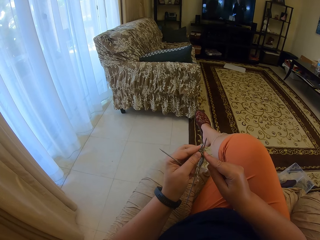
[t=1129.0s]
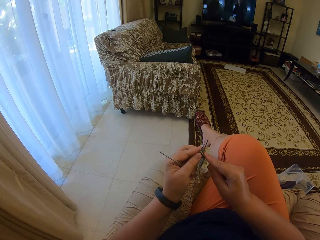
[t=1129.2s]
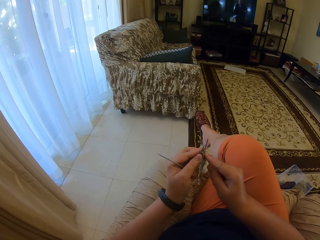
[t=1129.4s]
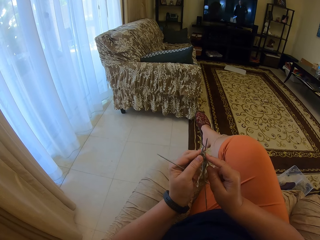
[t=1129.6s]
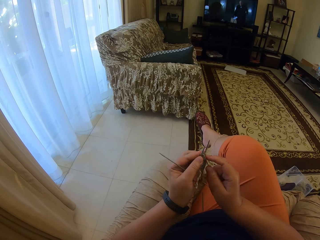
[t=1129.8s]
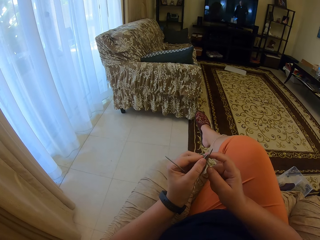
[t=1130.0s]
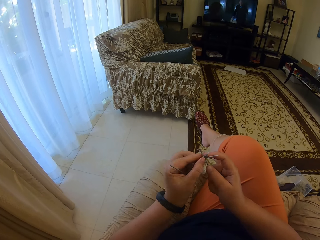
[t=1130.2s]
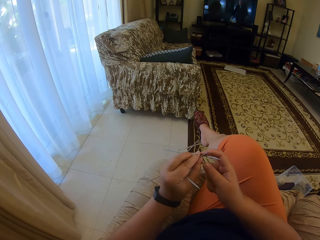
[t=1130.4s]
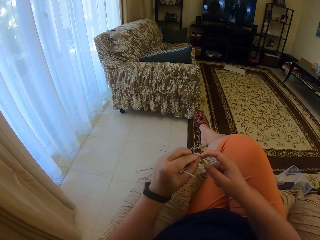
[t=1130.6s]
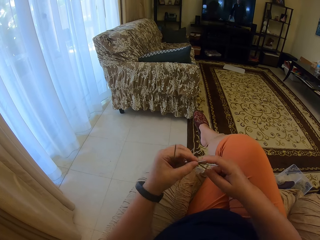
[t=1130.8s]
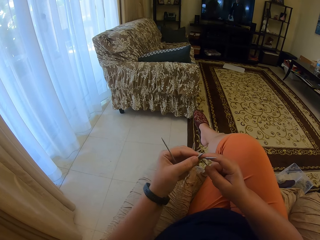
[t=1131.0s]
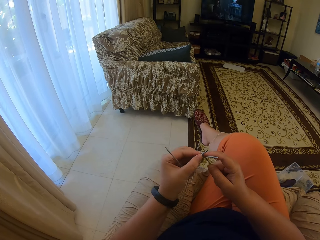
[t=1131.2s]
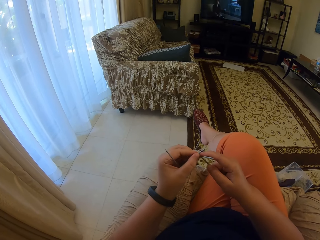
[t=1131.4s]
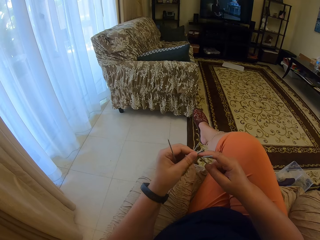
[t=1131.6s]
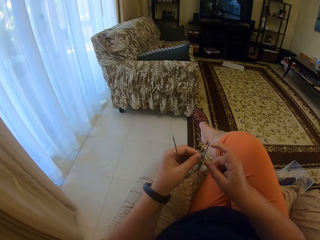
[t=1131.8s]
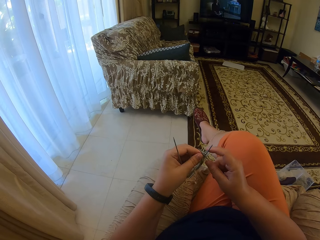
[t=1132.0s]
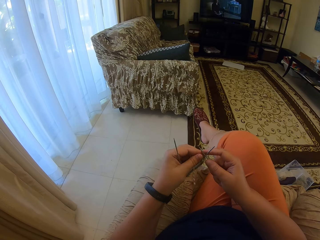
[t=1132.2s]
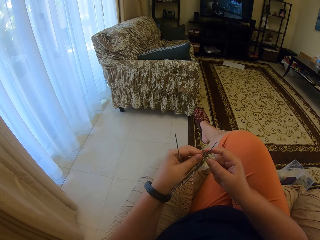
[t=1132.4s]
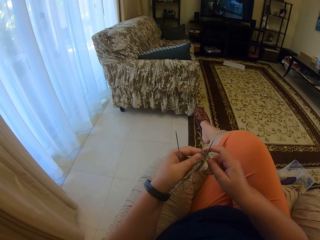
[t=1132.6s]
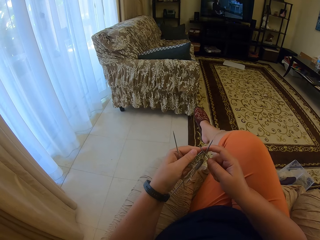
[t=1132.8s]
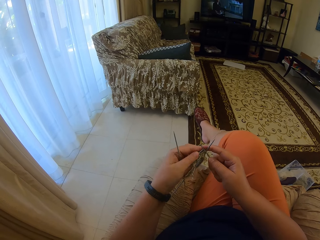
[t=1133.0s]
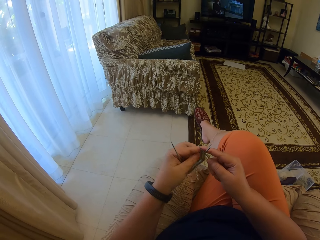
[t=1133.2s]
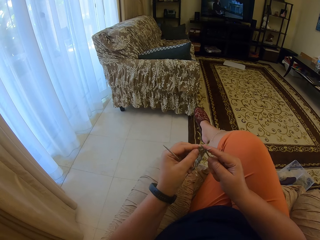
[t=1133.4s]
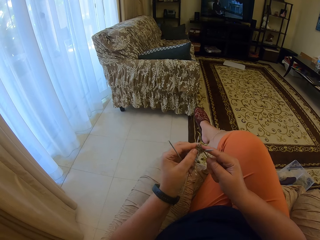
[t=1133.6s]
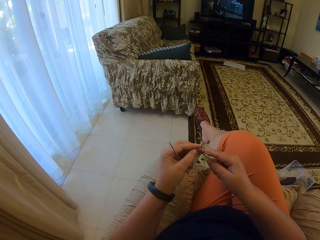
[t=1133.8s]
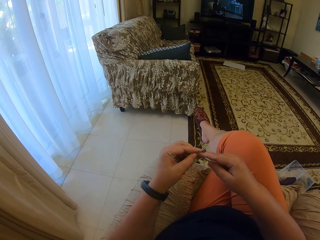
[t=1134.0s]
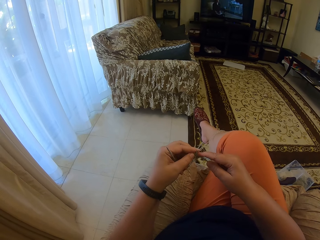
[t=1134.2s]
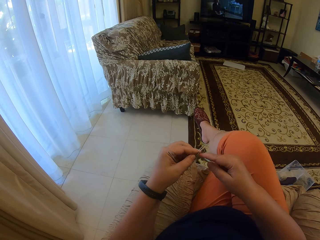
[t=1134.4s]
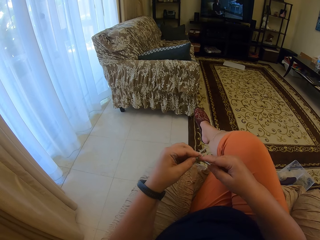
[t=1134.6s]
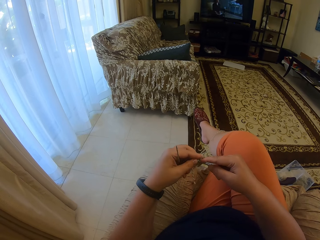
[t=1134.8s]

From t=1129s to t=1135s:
The camera wearer knits with a yarn.

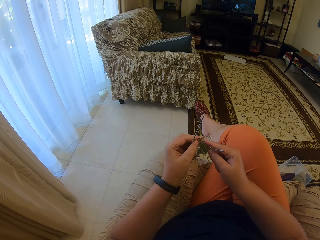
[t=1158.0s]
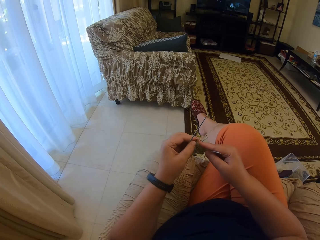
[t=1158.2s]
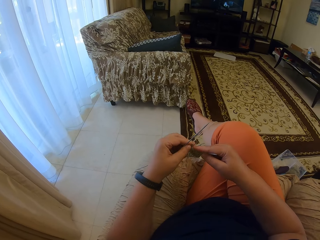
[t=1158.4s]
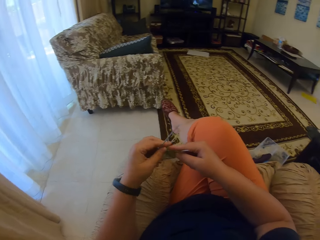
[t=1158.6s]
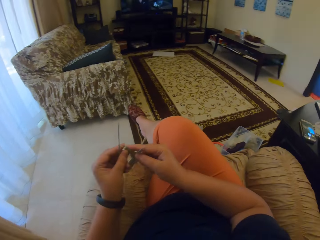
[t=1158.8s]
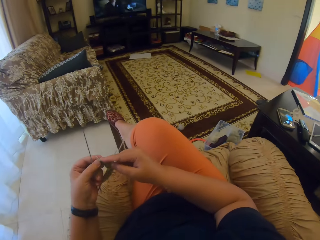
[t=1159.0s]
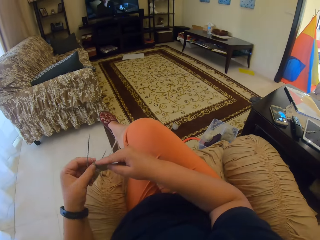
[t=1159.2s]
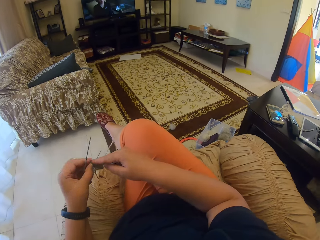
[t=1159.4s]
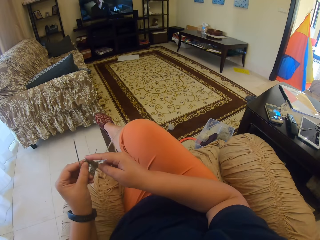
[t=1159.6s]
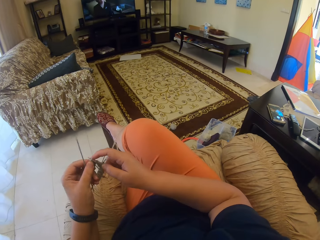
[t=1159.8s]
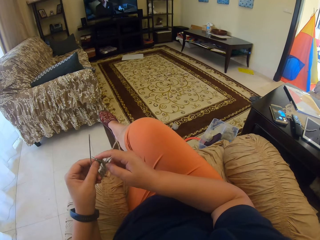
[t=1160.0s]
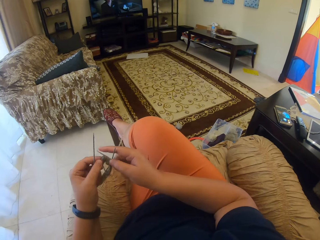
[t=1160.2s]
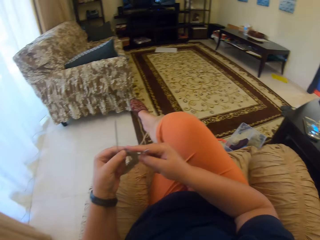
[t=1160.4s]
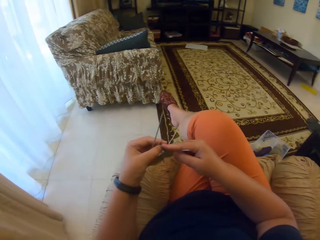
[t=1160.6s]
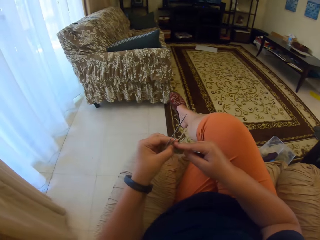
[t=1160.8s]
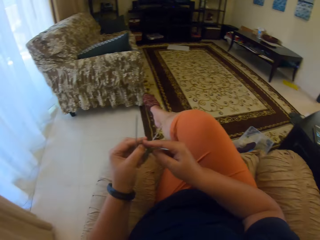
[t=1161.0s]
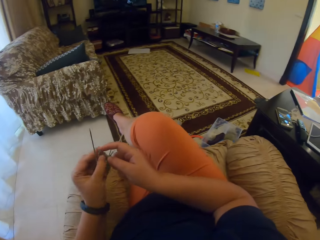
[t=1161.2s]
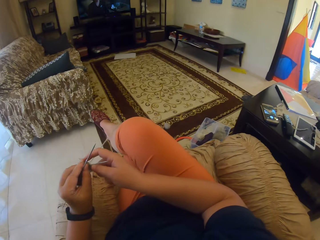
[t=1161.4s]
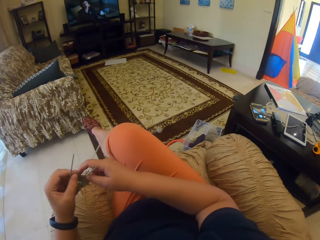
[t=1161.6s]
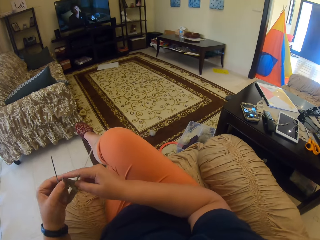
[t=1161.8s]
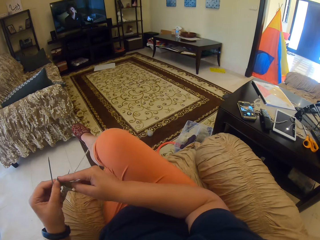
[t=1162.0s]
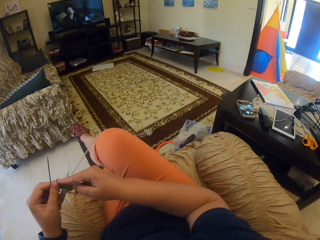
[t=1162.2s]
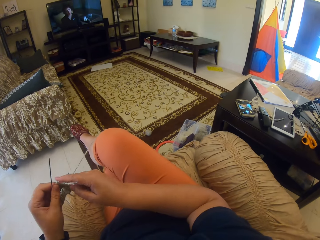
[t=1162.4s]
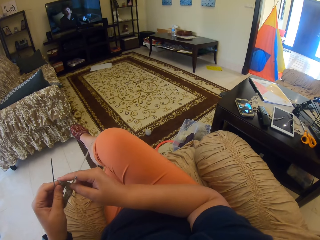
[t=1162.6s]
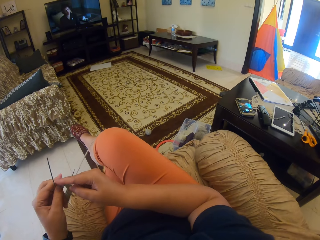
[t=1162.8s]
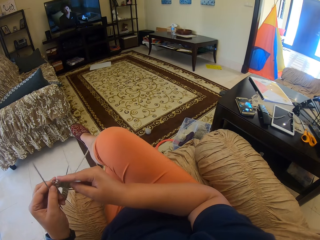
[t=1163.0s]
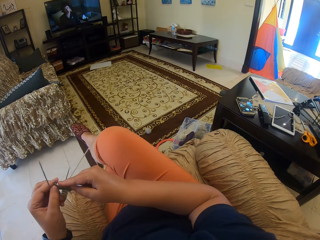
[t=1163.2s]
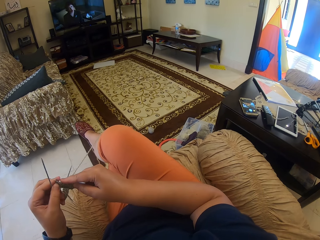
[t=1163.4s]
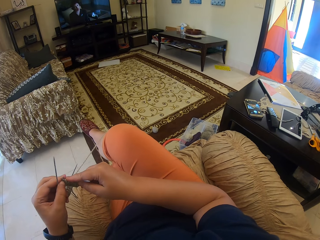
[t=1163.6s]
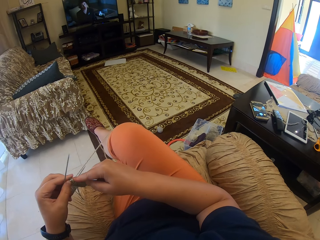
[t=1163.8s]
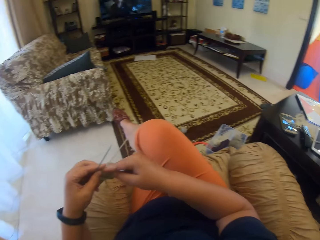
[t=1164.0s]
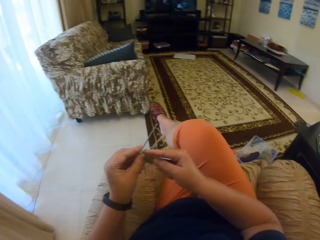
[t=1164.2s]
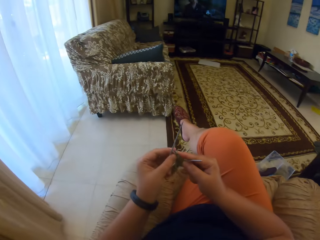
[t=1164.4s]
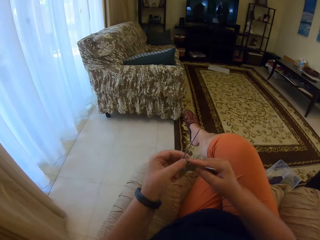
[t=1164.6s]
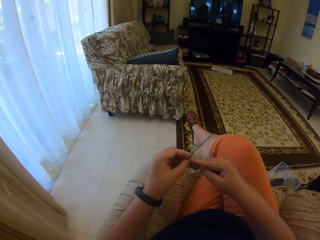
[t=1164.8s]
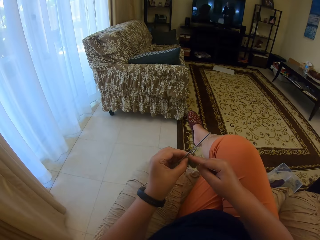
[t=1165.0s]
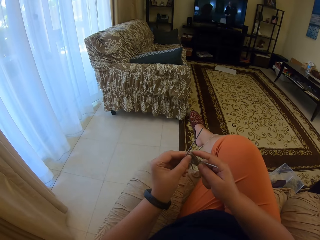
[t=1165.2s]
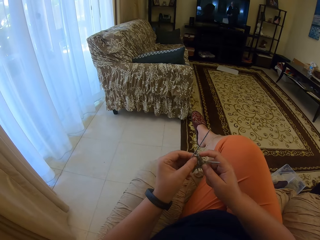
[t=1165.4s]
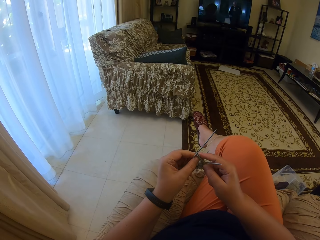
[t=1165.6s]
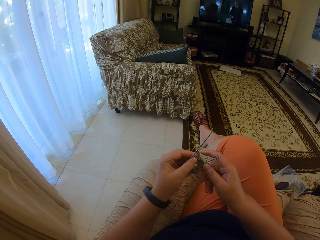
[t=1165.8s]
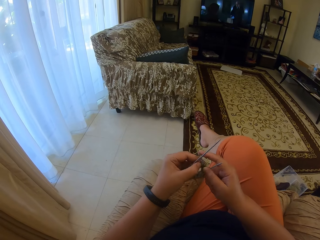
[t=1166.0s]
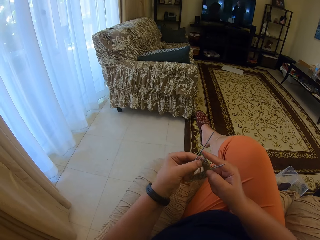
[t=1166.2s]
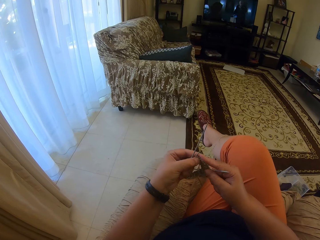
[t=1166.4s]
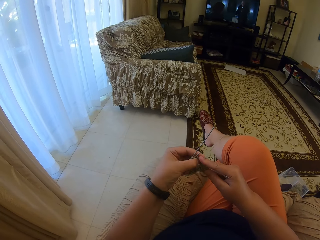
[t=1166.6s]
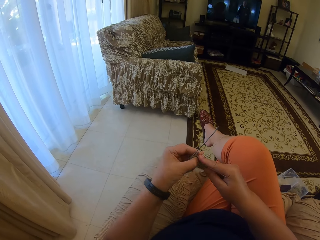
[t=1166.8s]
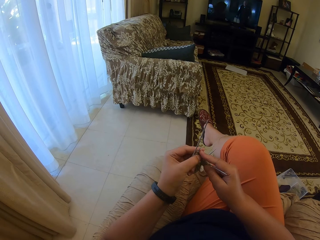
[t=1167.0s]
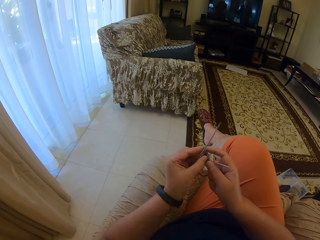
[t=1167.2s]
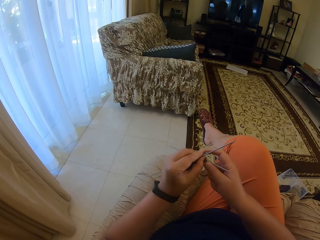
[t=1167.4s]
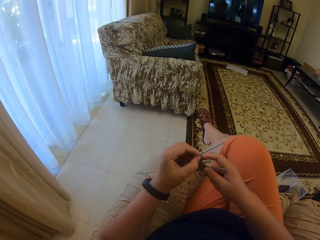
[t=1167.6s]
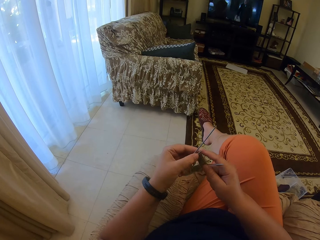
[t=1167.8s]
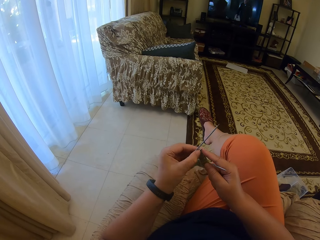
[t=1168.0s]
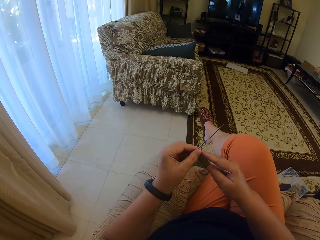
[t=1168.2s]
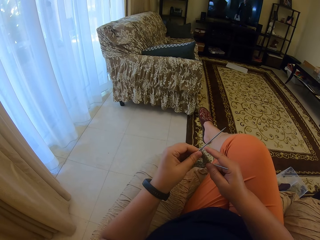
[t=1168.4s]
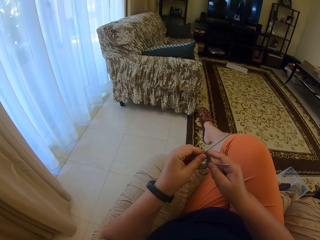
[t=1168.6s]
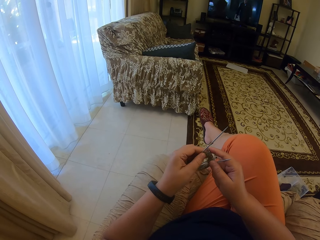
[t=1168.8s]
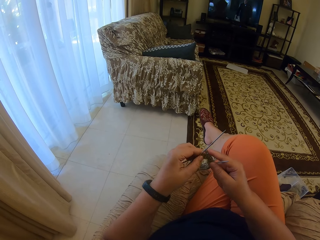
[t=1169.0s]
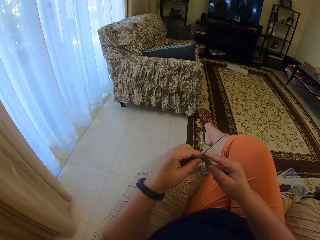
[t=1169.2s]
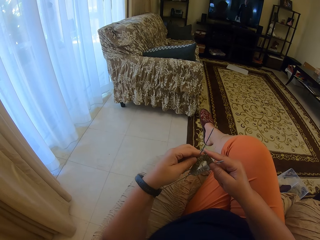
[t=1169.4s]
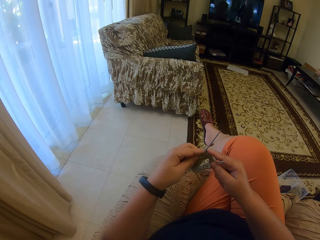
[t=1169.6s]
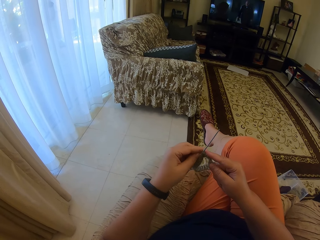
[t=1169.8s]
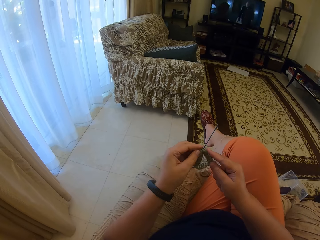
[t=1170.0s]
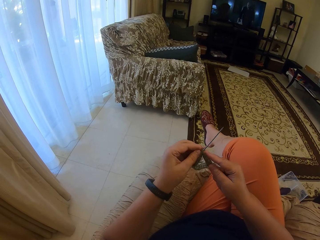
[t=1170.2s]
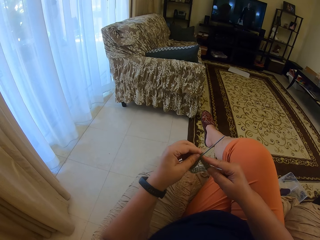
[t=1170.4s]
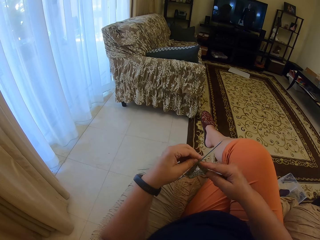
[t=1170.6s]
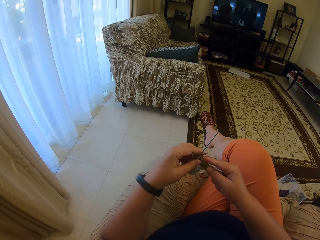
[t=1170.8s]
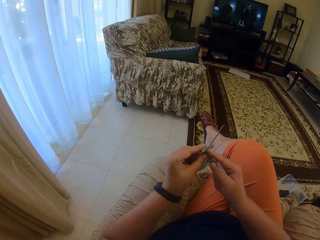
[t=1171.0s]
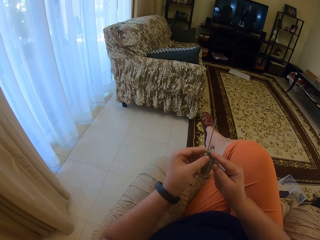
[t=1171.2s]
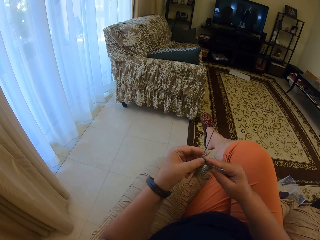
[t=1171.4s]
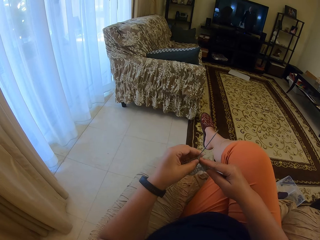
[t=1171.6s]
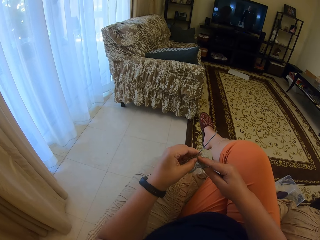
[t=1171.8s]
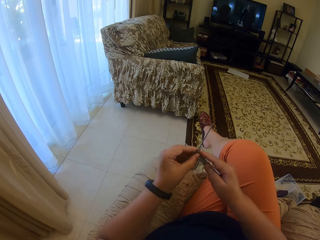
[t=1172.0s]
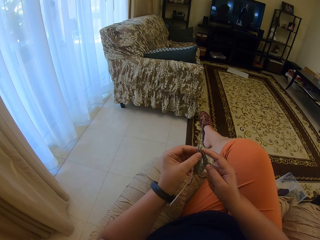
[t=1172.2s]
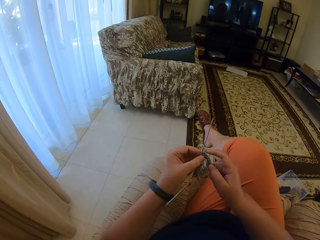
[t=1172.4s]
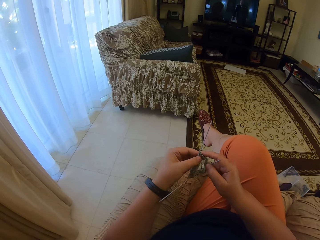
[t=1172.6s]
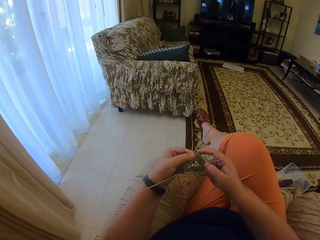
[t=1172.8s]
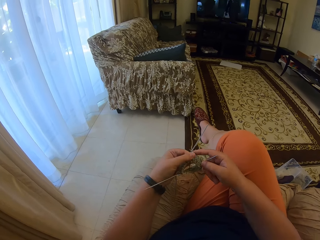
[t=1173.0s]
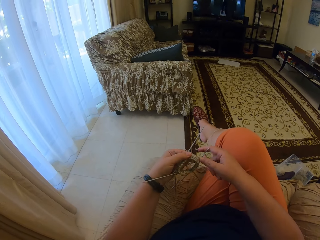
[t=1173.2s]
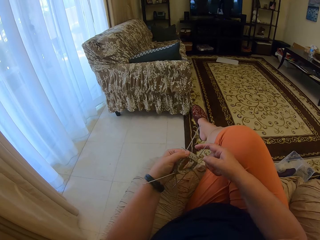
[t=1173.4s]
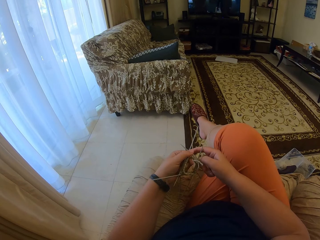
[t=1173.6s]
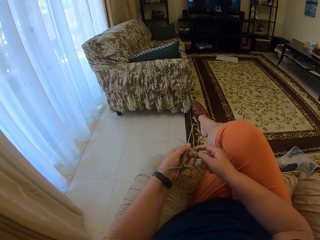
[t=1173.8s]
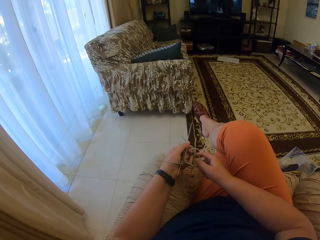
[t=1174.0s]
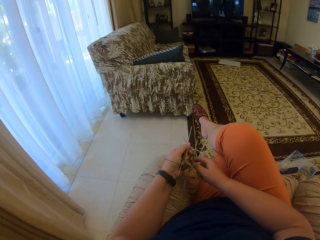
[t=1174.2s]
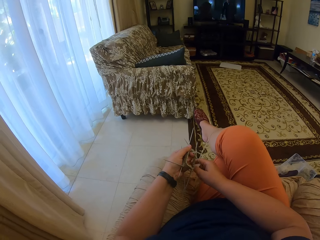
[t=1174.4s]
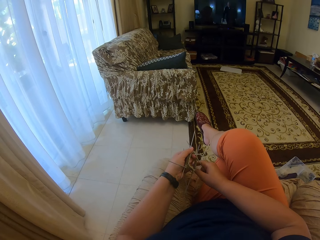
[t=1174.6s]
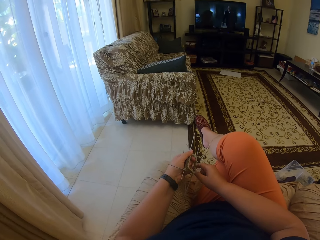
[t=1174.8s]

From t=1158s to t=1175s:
The camera wearer looks around the room. They knit a yarn with a crochet.
